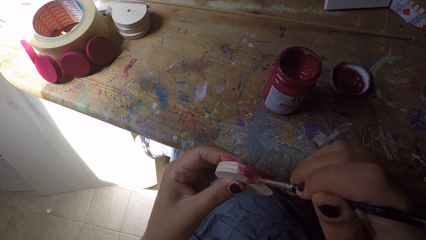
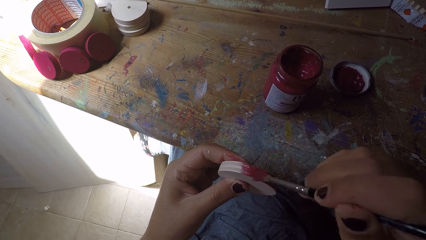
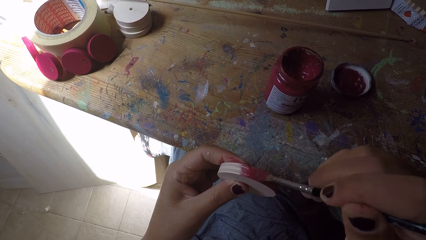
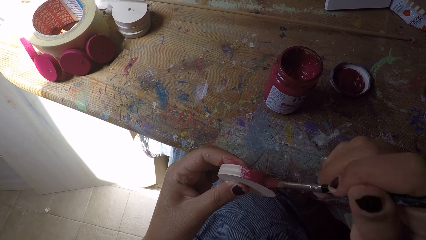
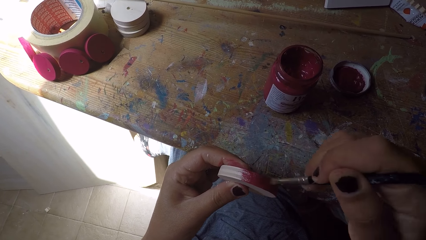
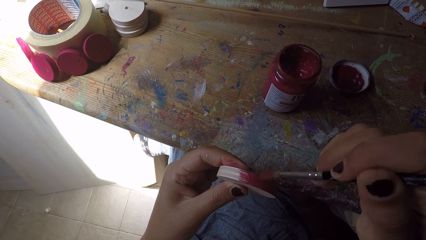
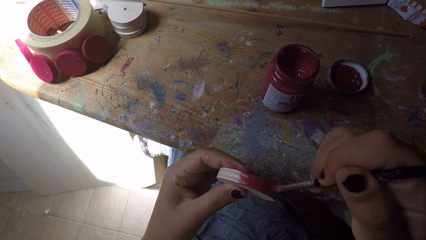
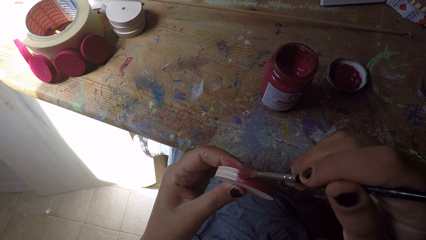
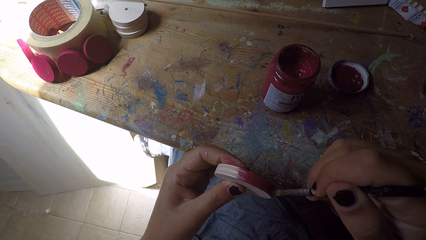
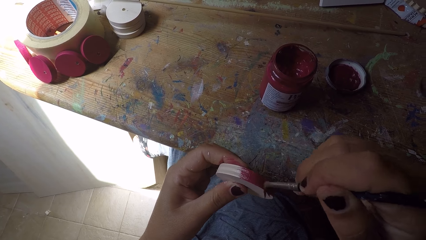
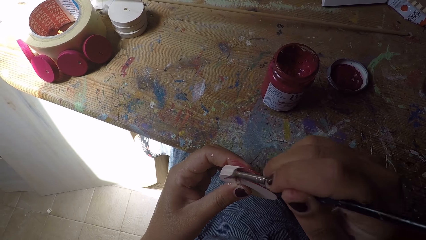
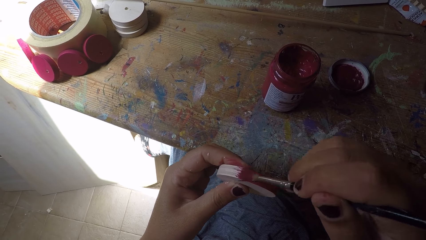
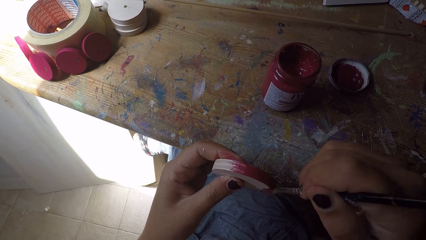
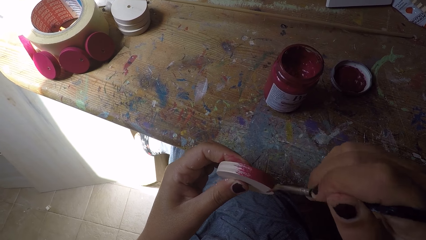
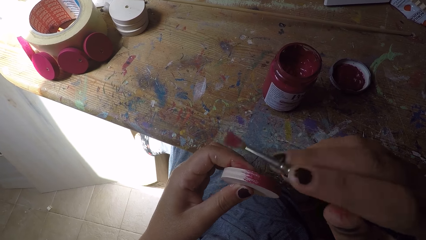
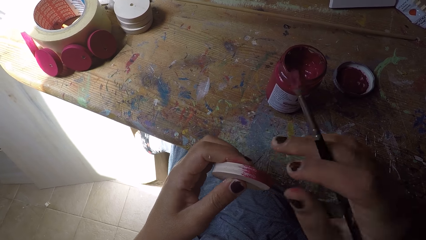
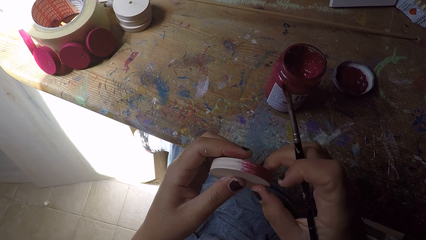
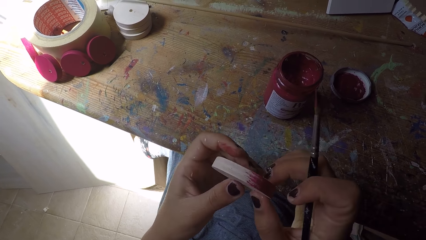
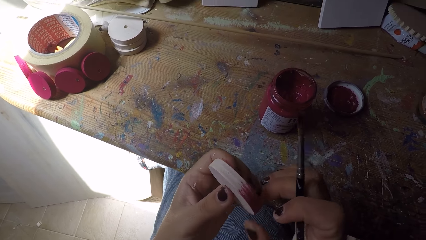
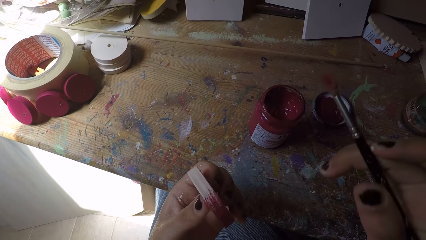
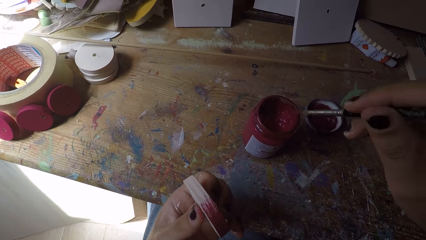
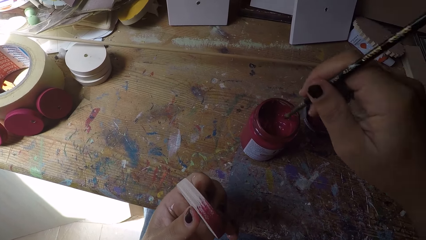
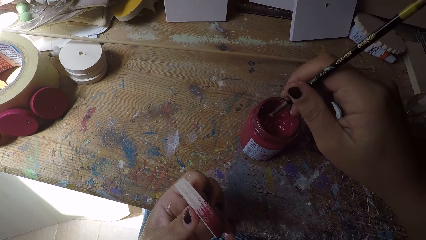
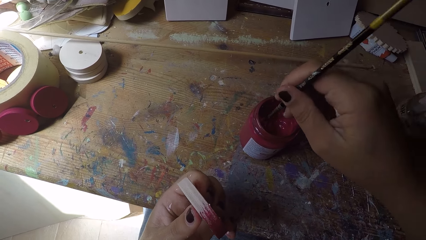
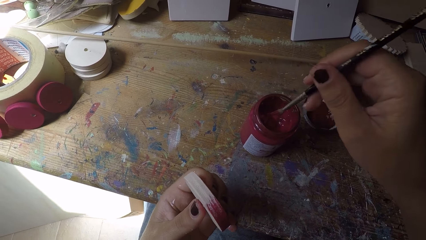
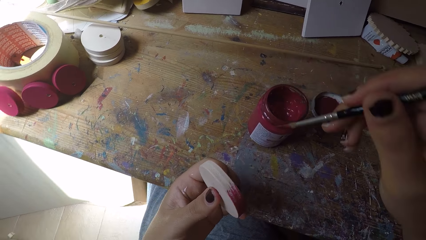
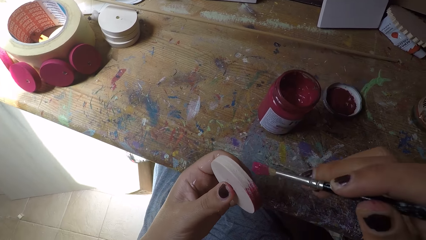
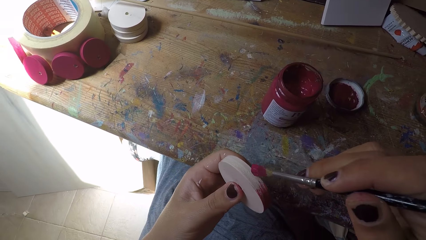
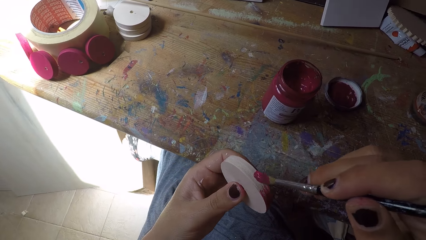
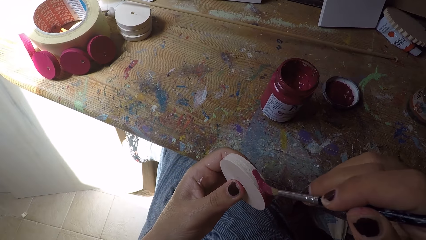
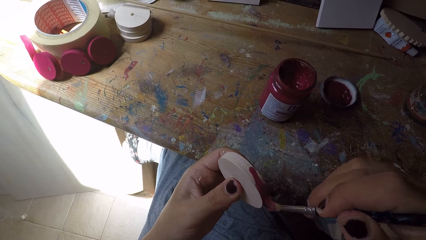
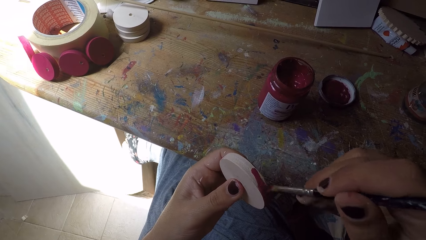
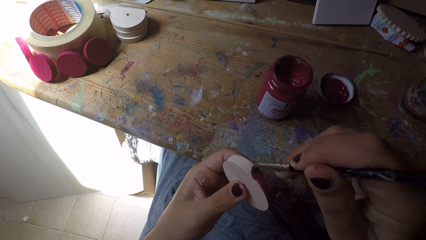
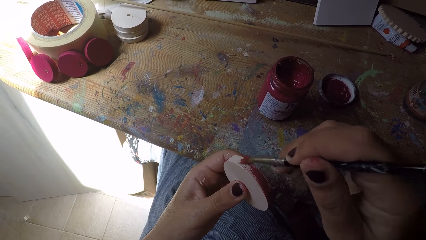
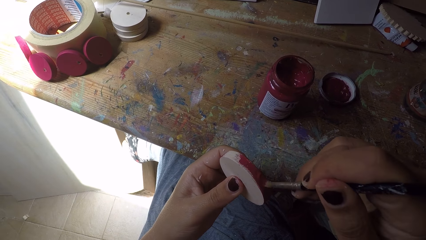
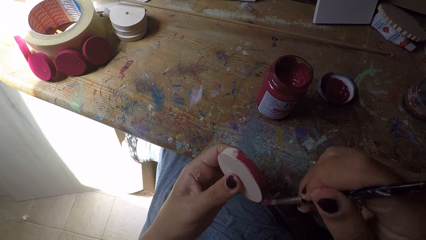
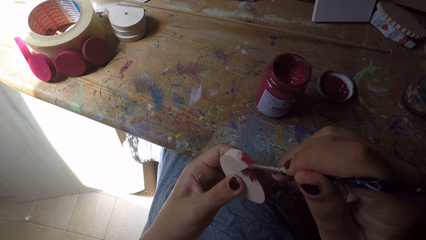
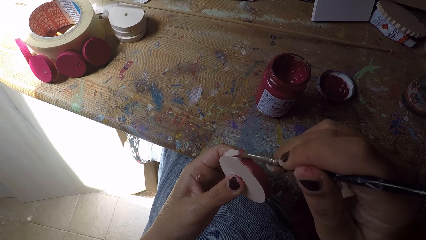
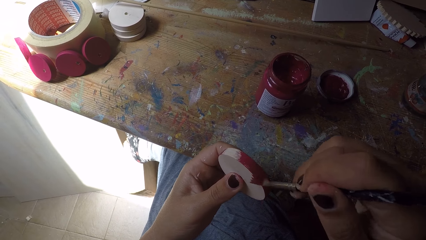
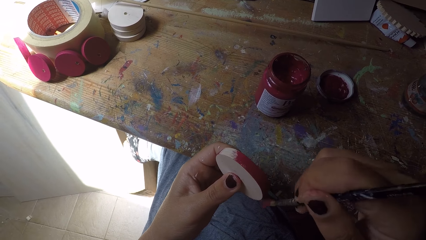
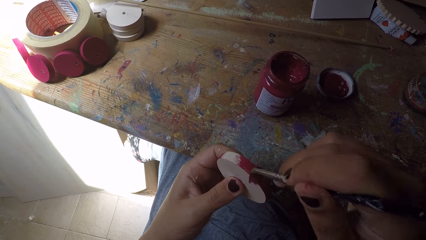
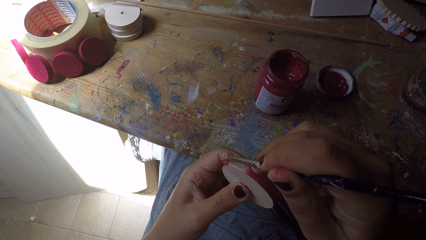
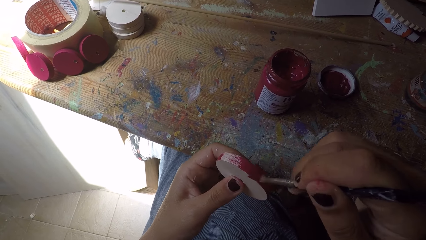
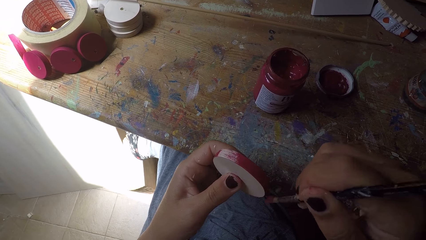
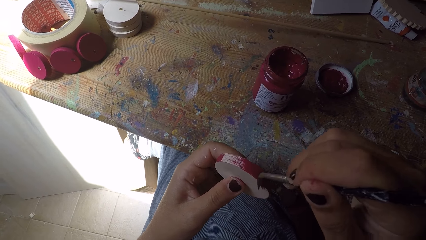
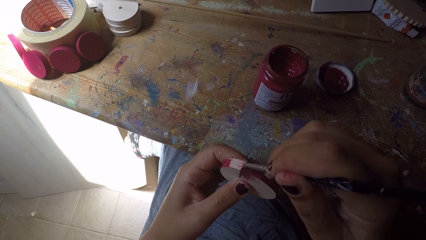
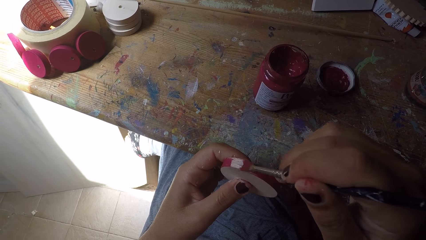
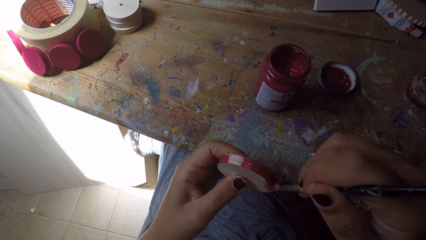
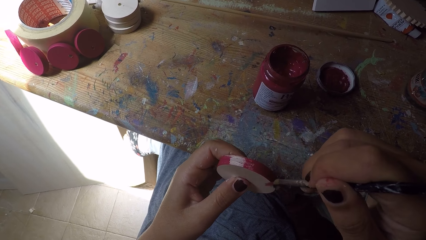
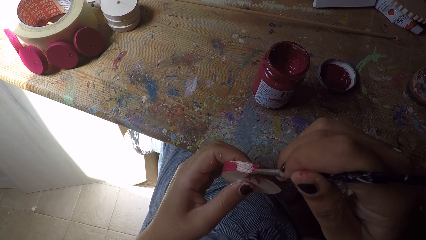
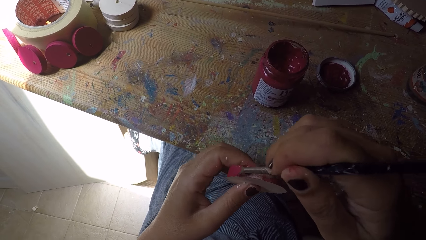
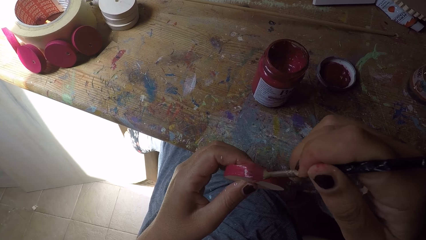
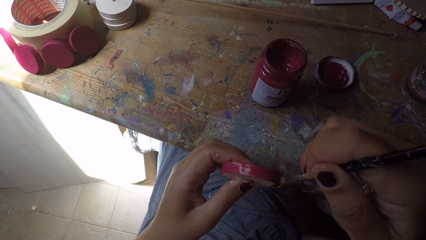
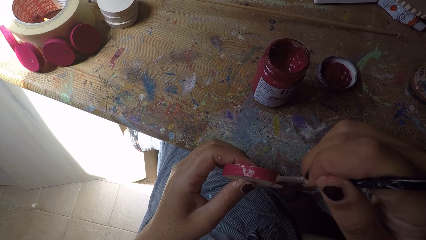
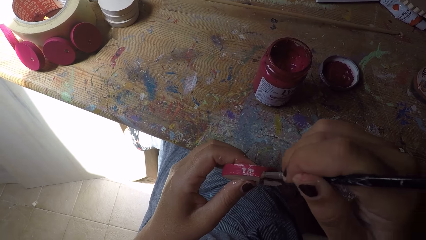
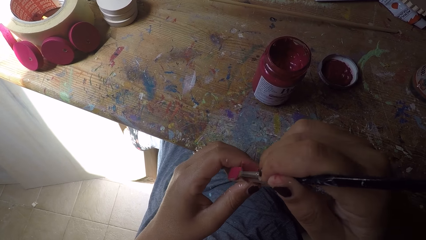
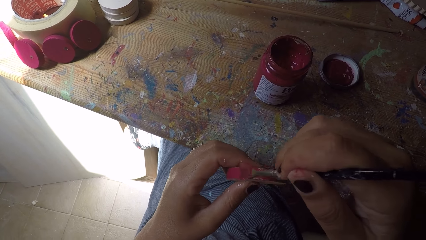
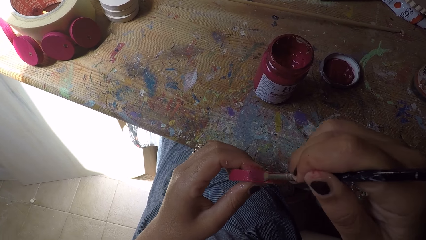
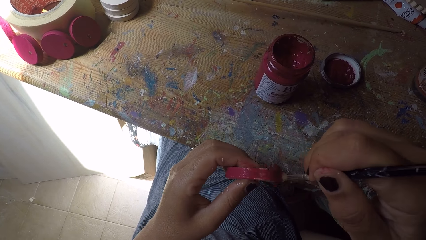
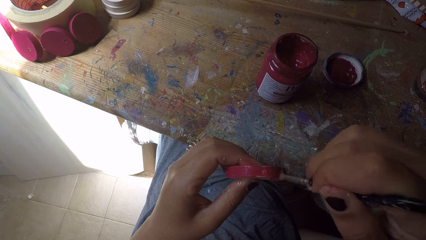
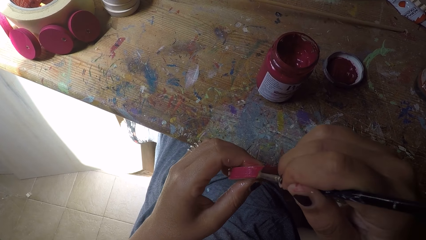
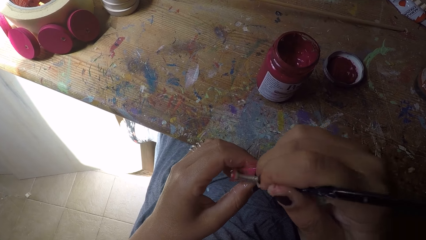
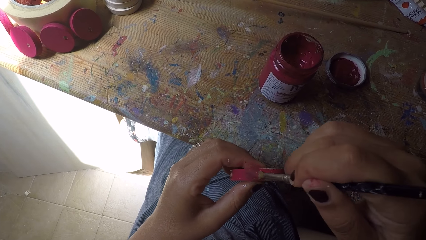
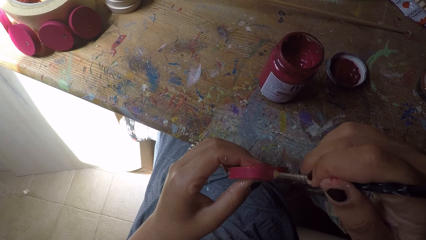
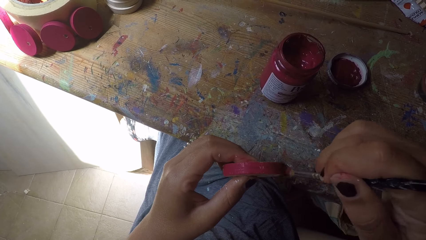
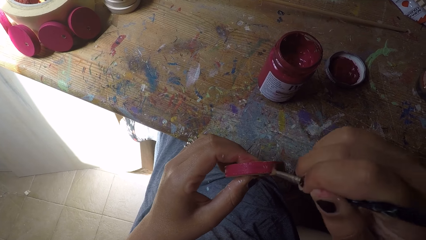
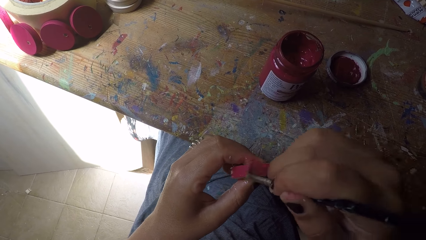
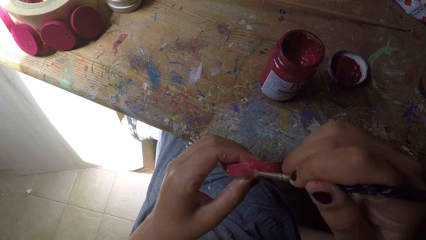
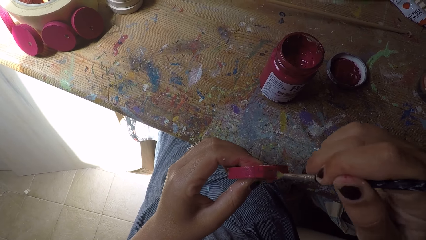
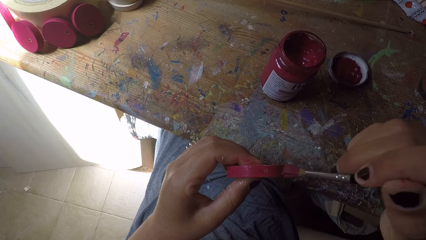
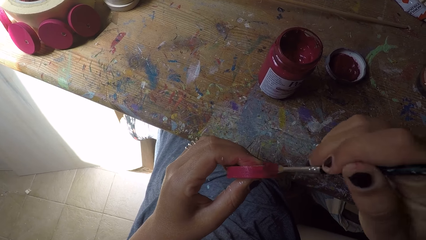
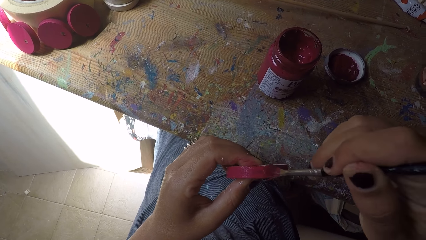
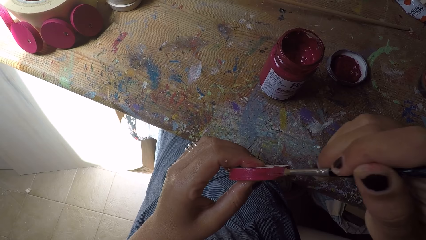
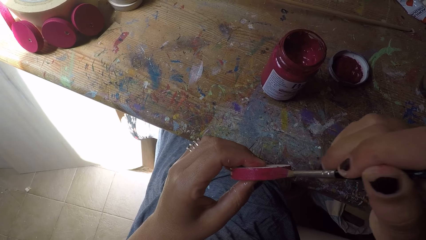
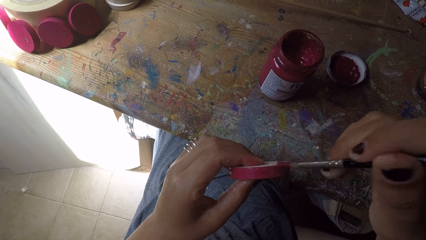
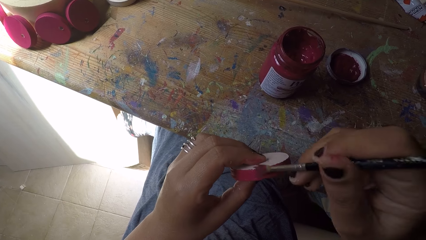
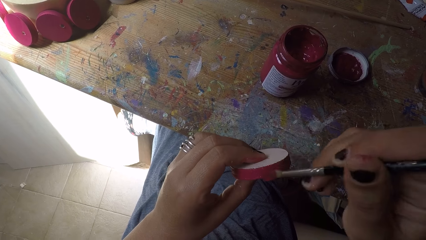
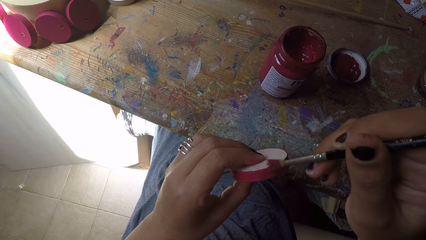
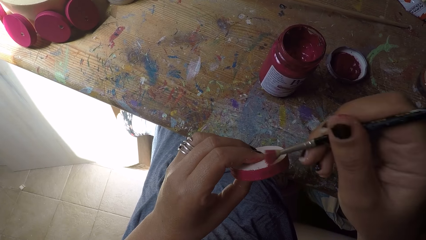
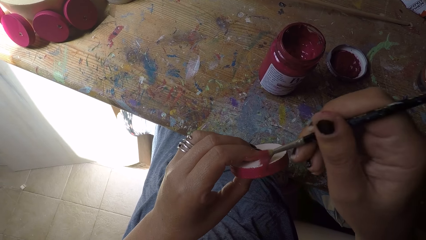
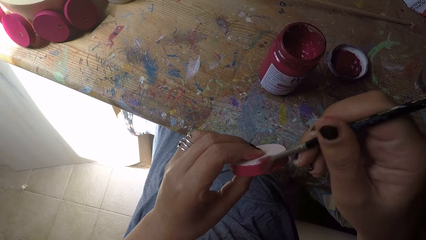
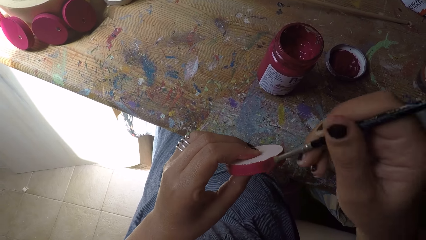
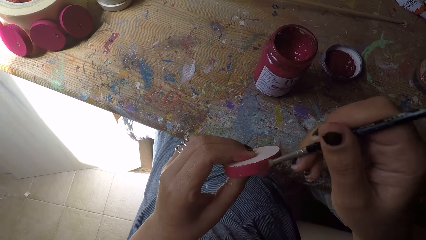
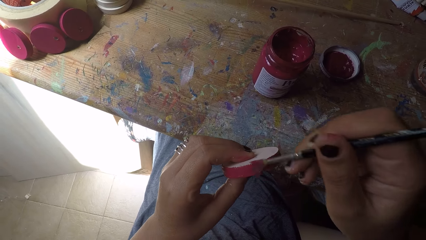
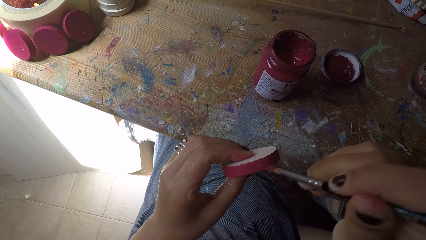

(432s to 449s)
The camera wearer adjusts the wood ornament with both hands. She scoops paint from the paint can with the paint brush in her right hand. She paints the wood ornament with the paint brush in her right hand.
